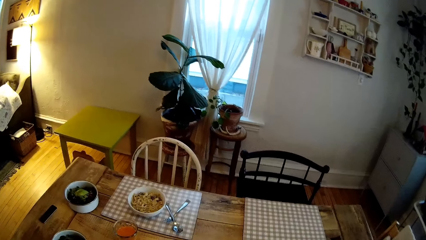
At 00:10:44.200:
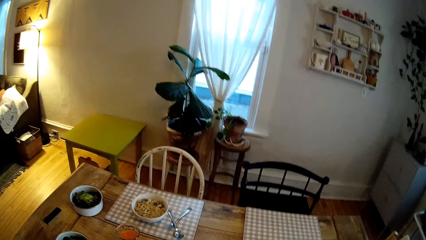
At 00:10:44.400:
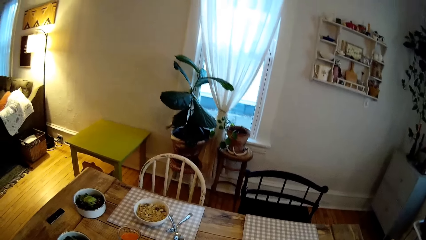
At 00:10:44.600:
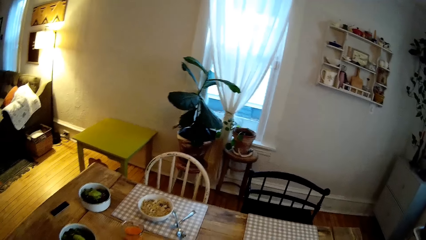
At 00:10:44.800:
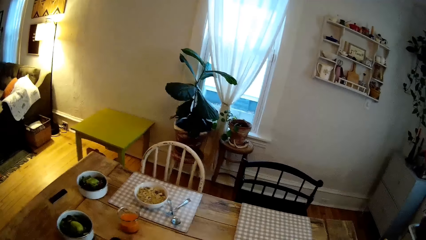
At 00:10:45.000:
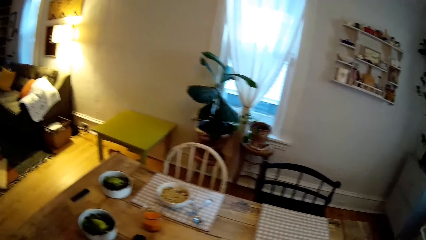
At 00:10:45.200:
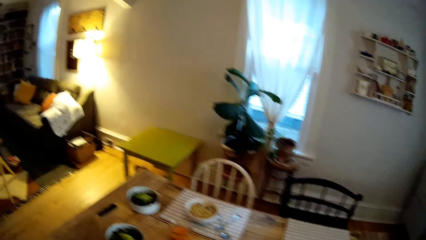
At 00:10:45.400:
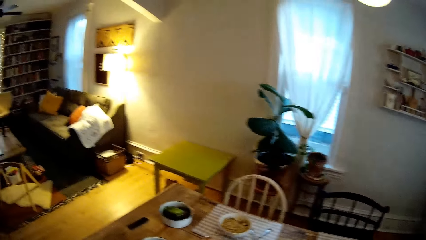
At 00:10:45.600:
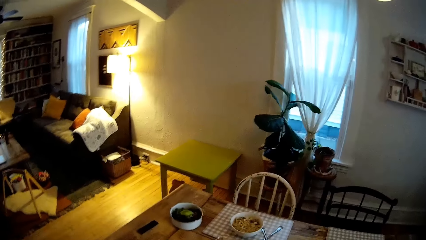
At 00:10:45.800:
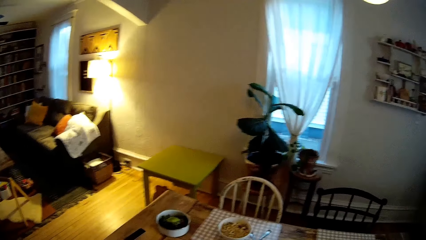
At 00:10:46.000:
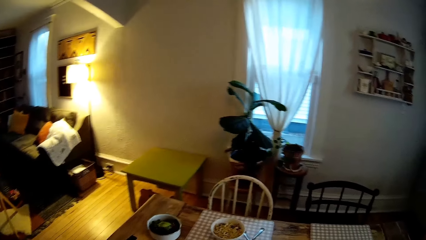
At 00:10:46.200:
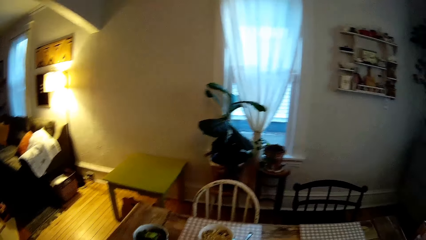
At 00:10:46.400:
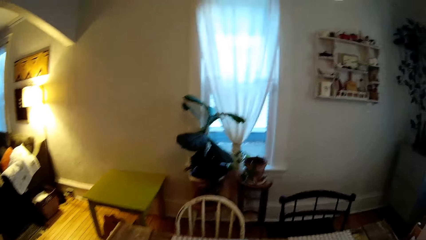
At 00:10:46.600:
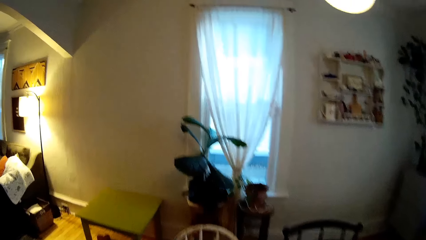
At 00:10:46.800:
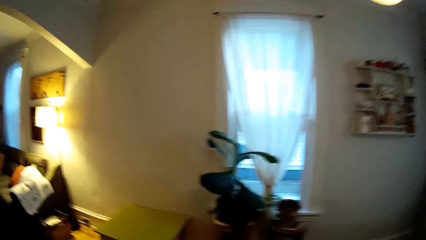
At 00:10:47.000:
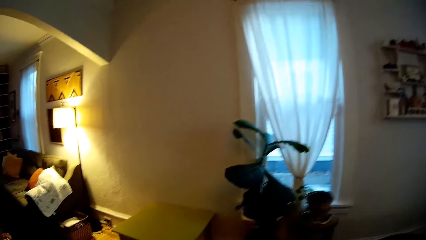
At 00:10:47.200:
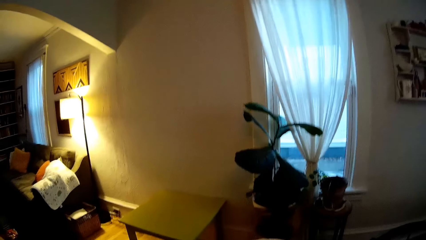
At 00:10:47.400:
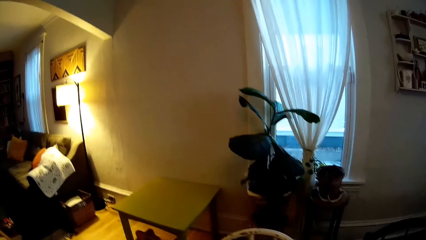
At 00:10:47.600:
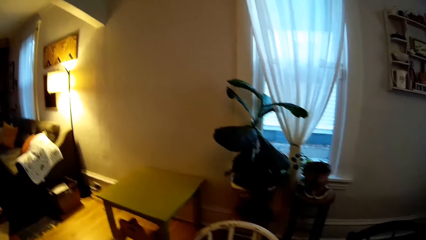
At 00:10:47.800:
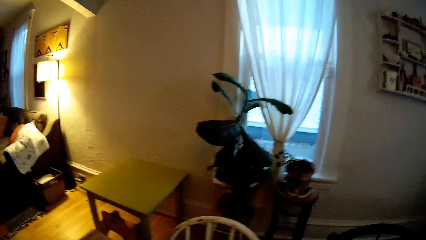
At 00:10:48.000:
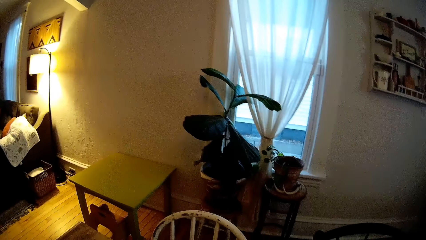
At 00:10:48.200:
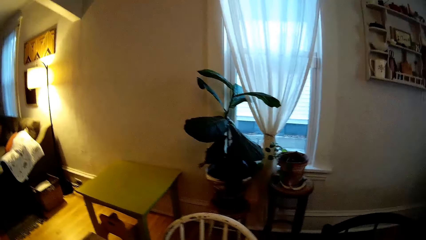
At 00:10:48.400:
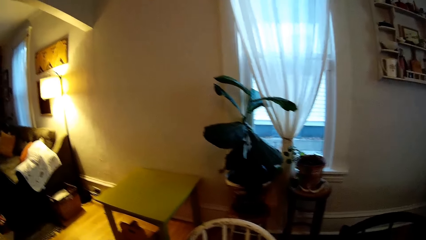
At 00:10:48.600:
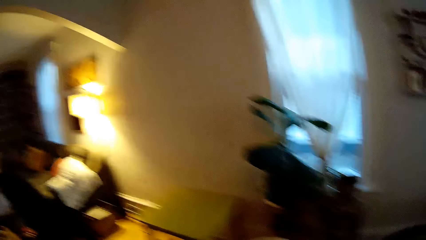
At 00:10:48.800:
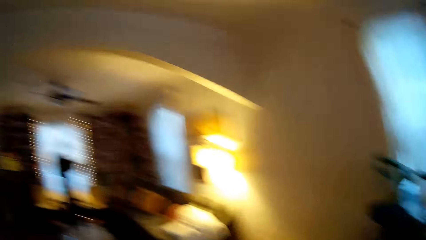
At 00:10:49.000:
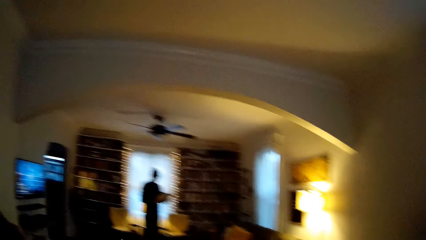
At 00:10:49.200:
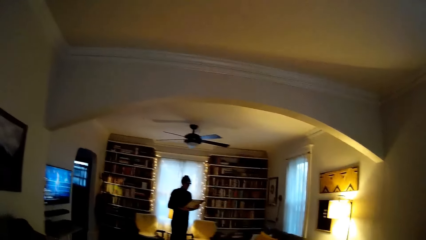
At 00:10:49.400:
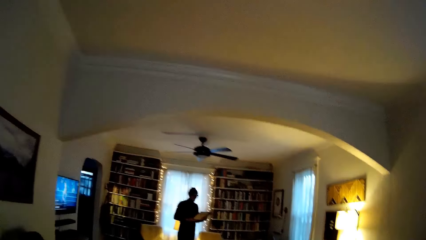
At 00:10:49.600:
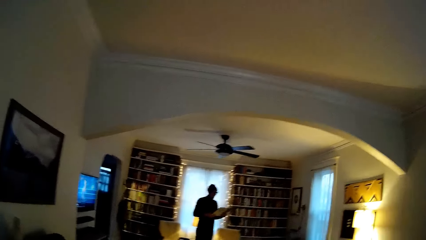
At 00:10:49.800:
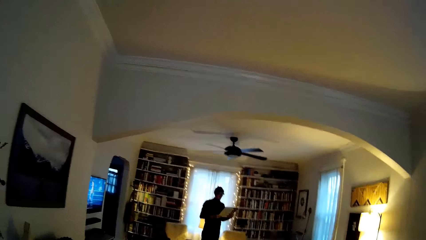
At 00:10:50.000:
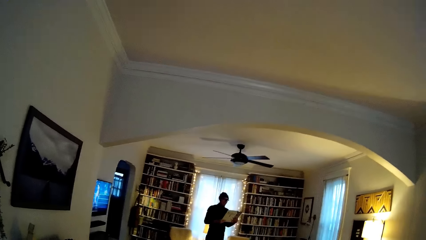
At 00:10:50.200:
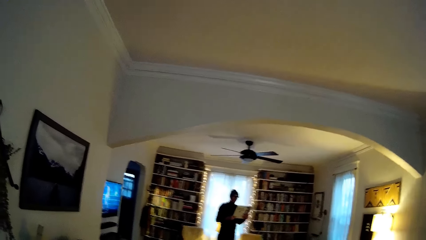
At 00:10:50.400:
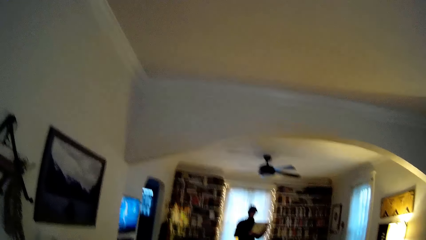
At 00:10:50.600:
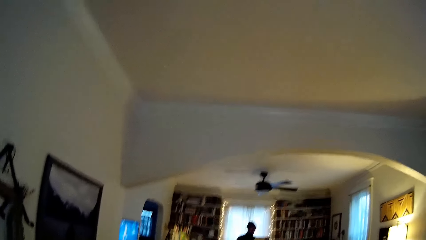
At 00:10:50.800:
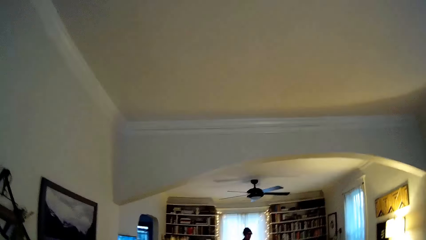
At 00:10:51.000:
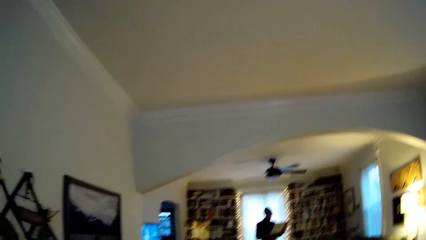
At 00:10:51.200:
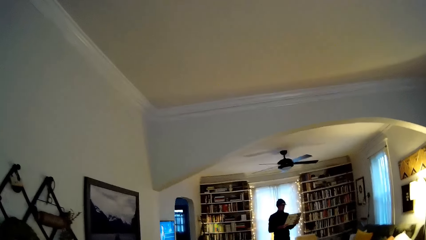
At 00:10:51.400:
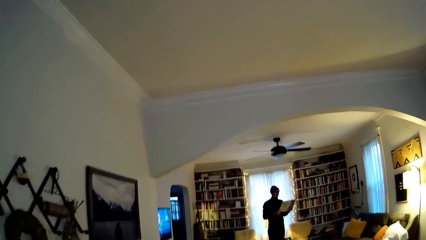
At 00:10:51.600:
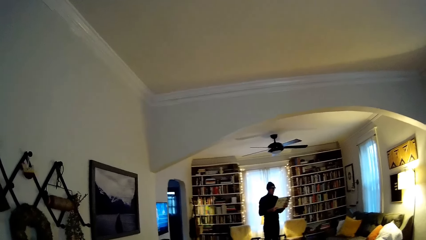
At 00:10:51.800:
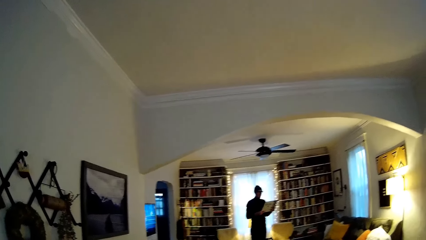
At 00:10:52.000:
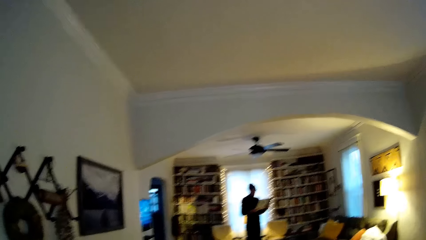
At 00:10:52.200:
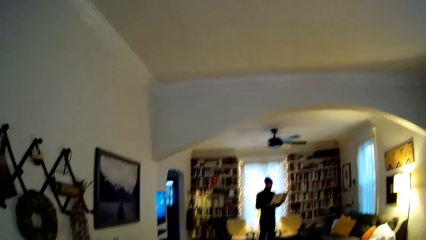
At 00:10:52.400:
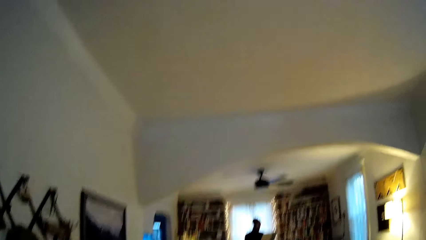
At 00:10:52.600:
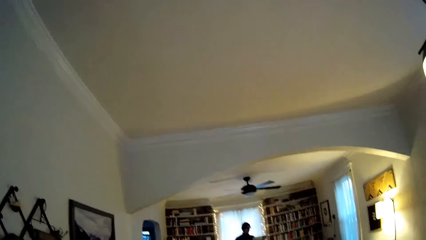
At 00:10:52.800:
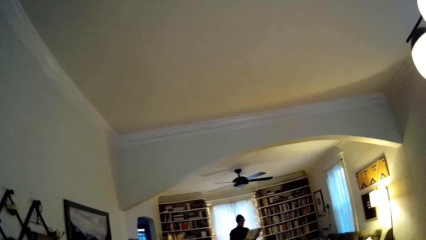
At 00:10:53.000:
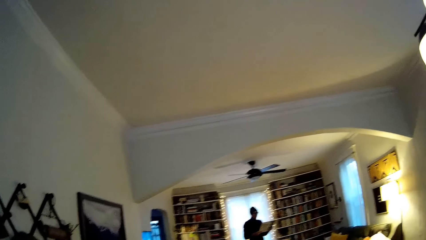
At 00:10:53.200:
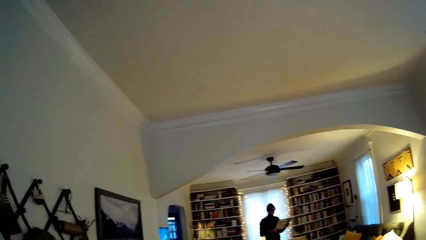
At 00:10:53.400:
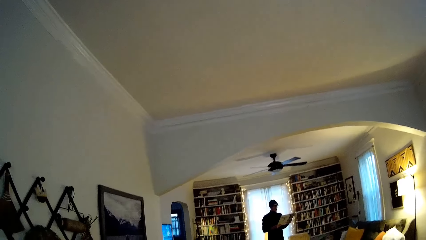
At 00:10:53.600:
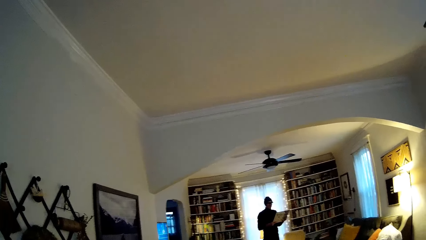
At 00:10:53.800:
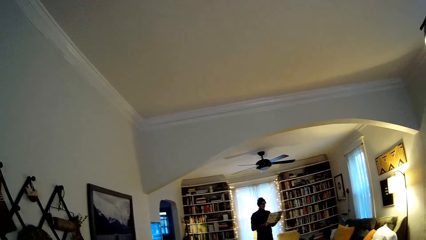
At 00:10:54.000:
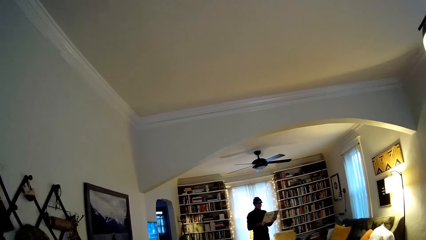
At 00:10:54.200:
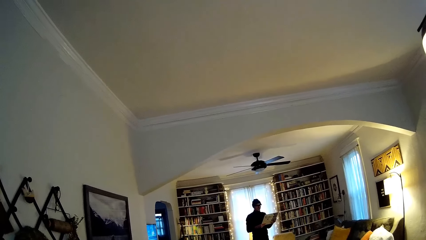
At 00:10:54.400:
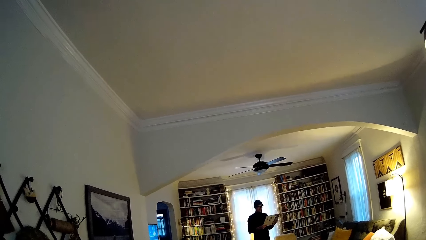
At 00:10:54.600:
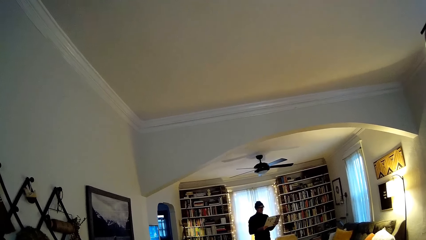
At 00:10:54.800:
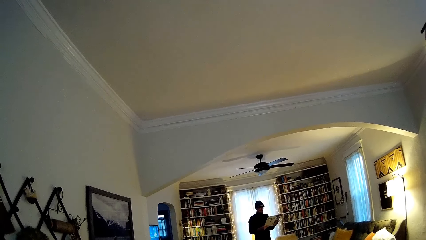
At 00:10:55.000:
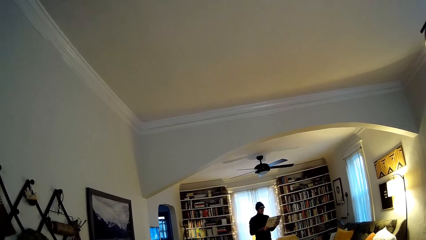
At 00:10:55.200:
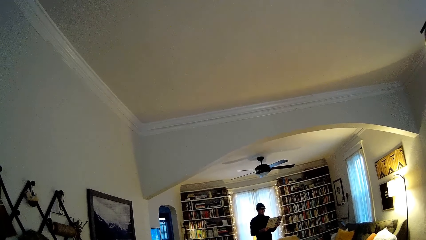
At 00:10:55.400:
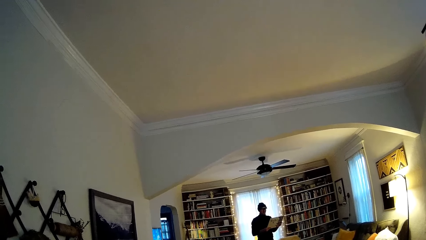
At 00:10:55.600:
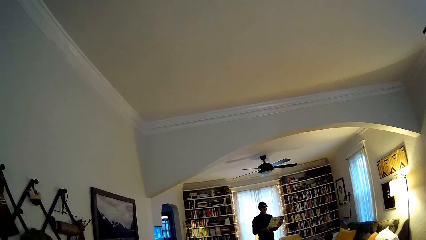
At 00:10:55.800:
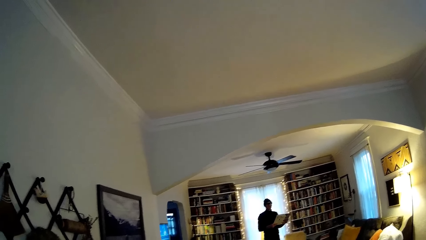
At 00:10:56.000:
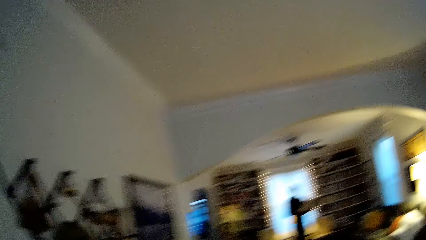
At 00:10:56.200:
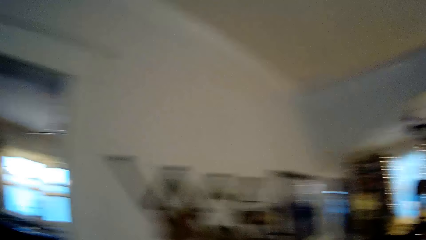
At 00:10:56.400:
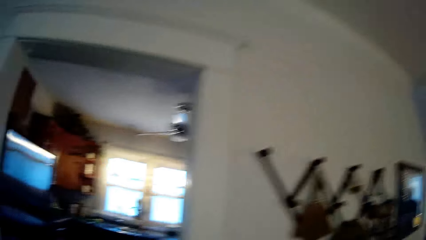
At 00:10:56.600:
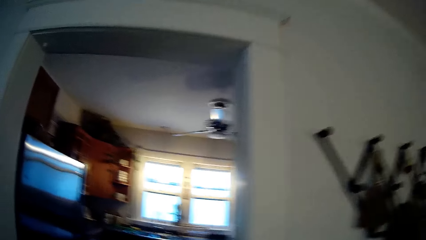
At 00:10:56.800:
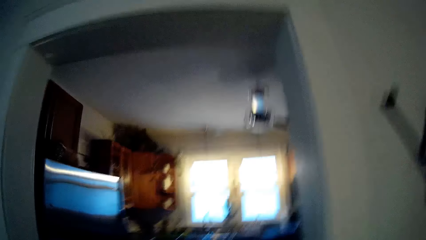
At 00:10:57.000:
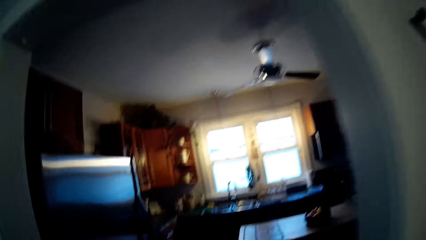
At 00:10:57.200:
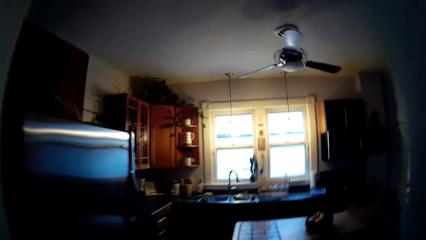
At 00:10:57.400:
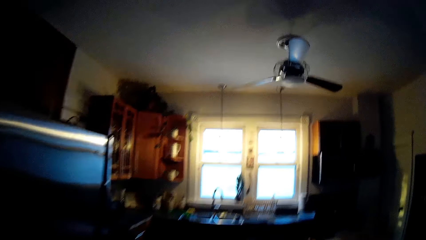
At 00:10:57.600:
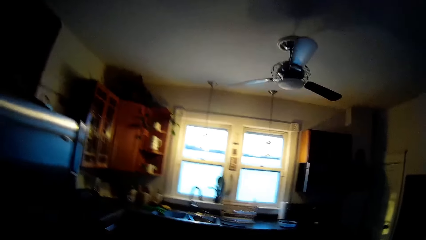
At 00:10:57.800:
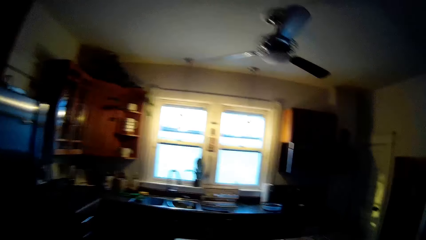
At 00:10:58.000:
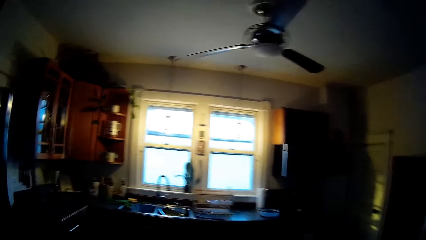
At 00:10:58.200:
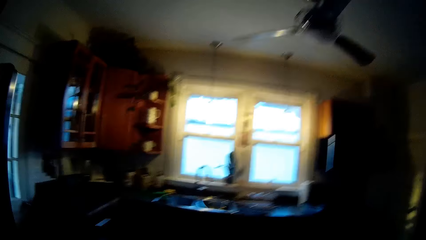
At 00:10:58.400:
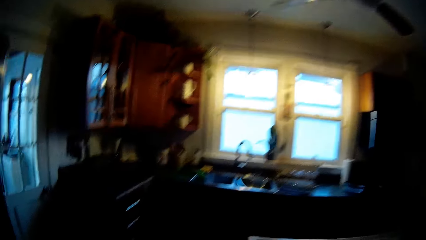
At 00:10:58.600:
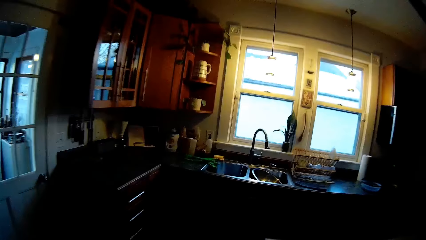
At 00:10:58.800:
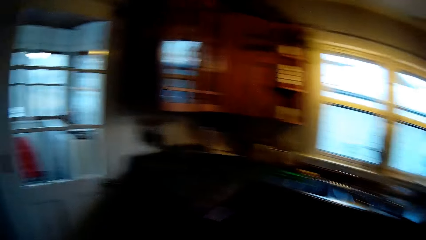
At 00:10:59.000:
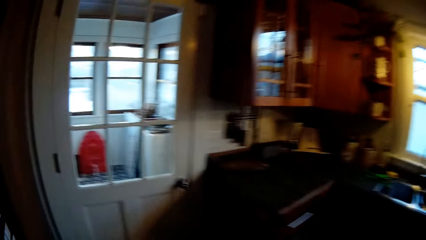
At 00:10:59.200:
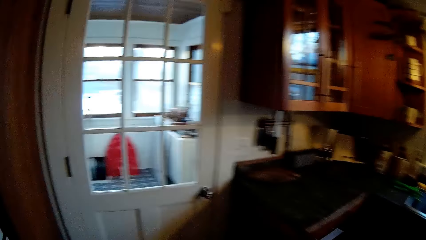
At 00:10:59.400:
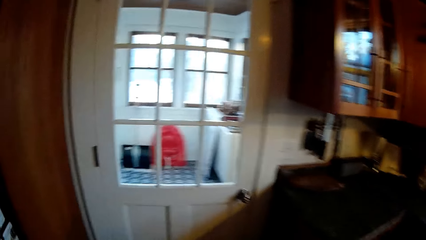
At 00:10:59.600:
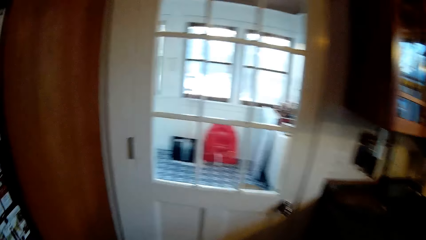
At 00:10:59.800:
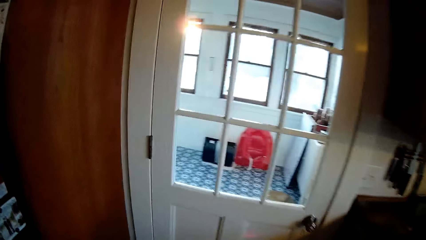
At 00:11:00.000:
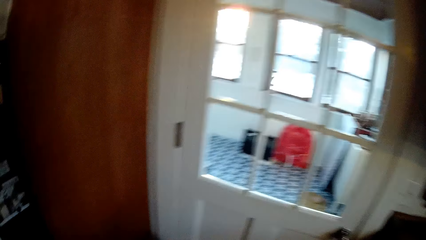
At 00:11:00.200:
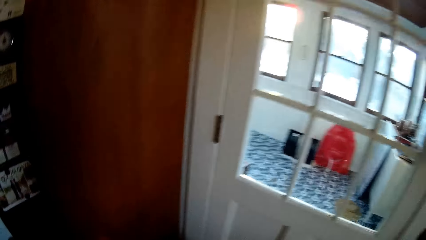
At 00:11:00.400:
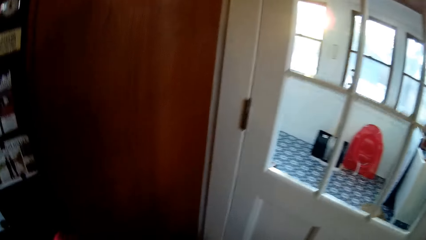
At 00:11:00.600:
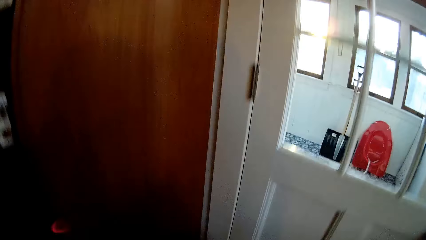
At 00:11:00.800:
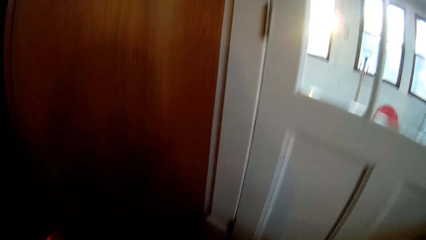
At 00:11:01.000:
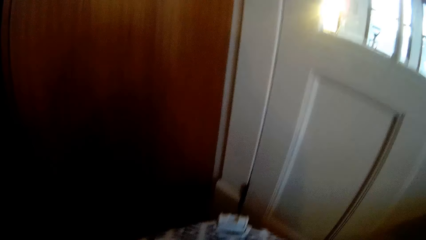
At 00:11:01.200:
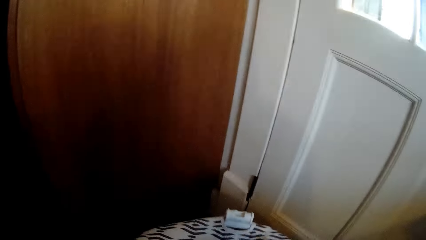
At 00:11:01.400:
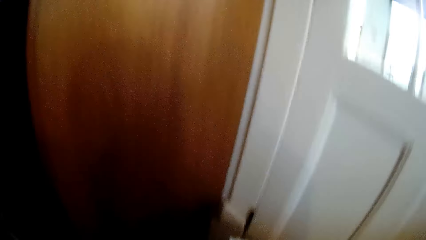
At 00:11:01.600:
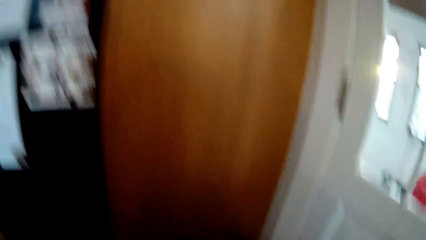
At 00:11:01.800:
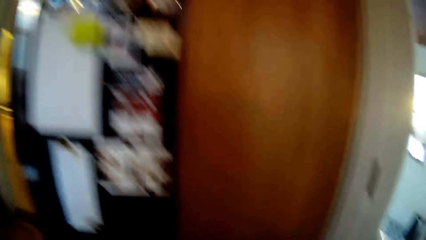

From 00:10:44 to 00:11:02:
The man holds a book or sheet of paper with both hands. The man interacts with the camera wearer. The camera wearer walks into the kitchen. They interact with the kid.
